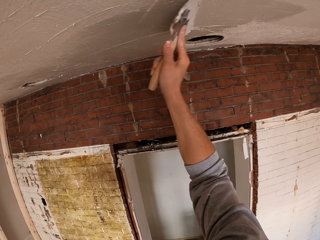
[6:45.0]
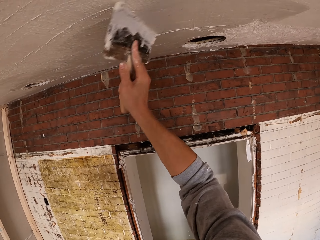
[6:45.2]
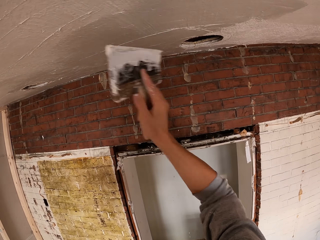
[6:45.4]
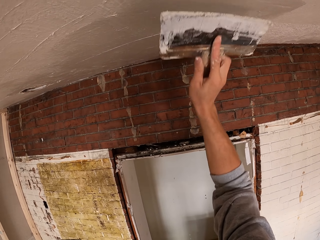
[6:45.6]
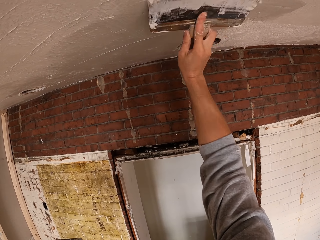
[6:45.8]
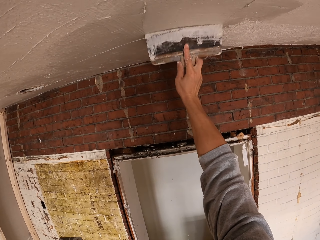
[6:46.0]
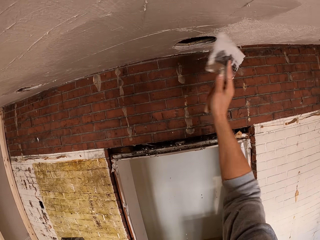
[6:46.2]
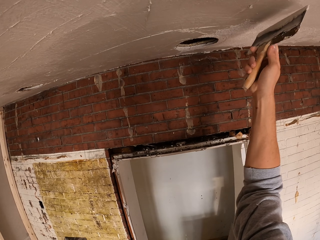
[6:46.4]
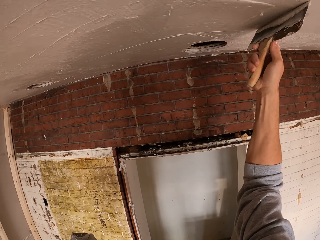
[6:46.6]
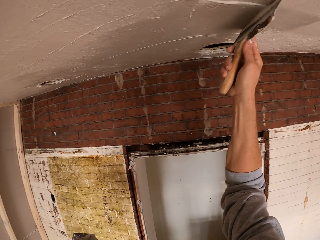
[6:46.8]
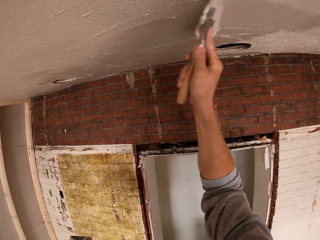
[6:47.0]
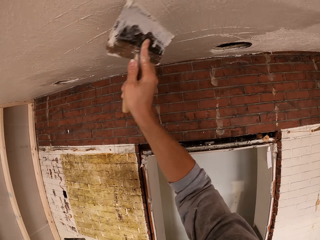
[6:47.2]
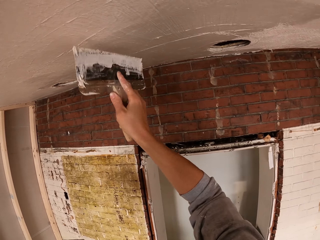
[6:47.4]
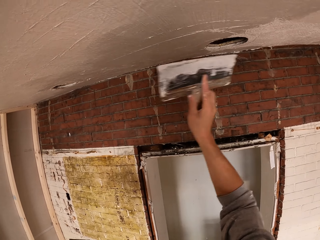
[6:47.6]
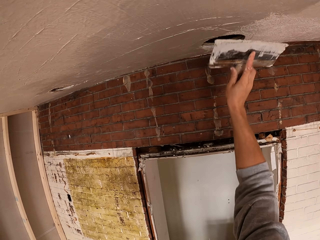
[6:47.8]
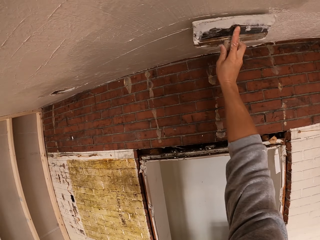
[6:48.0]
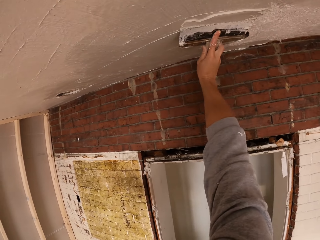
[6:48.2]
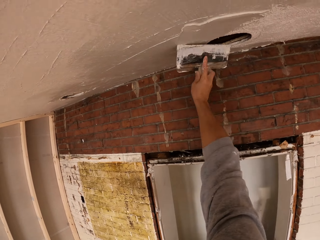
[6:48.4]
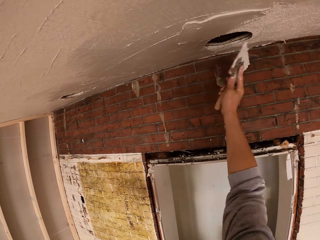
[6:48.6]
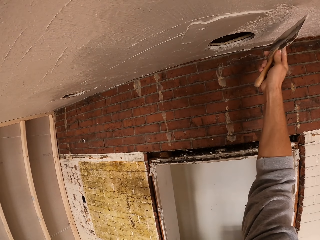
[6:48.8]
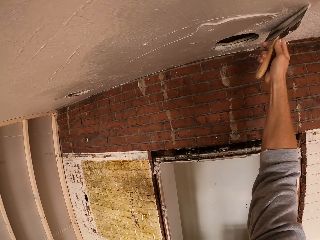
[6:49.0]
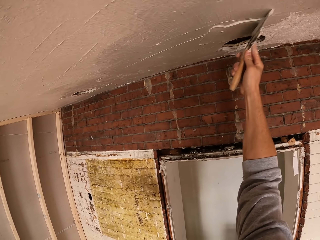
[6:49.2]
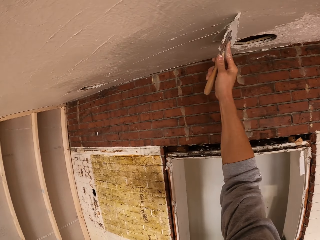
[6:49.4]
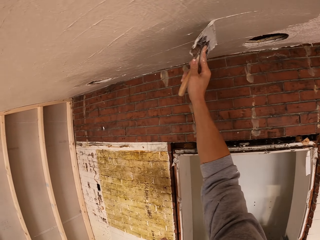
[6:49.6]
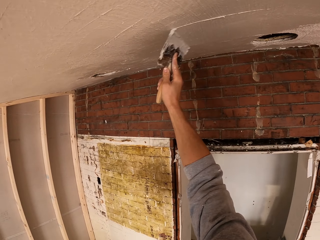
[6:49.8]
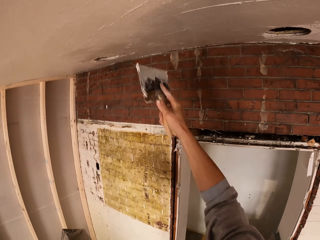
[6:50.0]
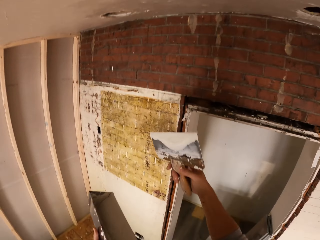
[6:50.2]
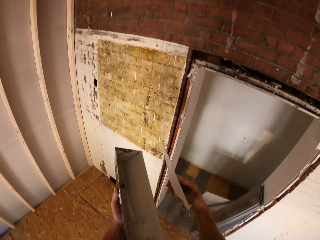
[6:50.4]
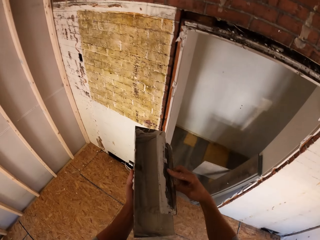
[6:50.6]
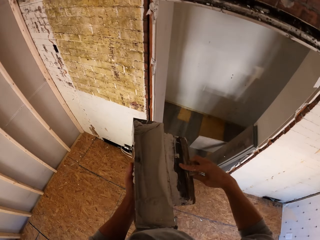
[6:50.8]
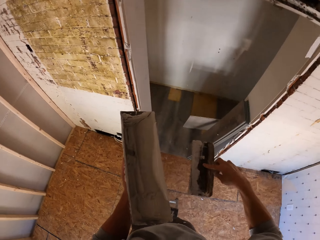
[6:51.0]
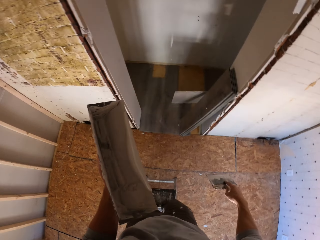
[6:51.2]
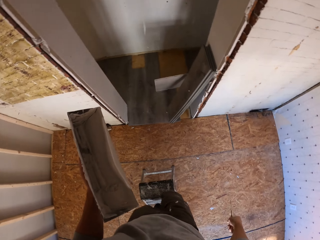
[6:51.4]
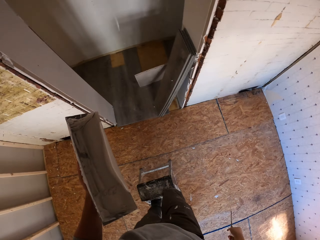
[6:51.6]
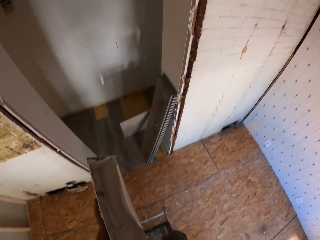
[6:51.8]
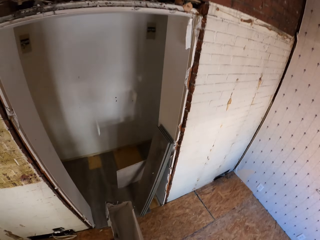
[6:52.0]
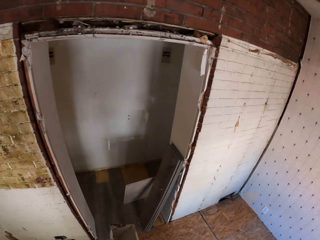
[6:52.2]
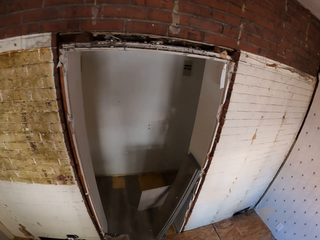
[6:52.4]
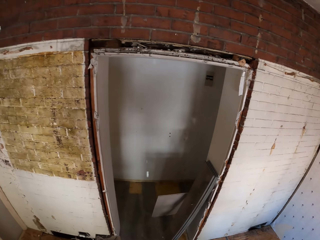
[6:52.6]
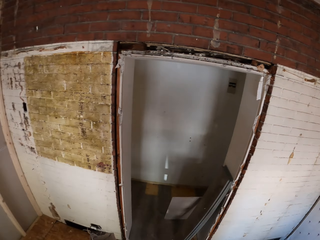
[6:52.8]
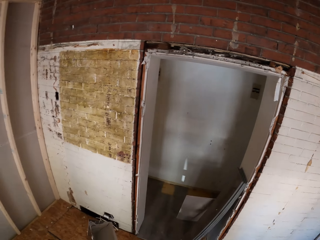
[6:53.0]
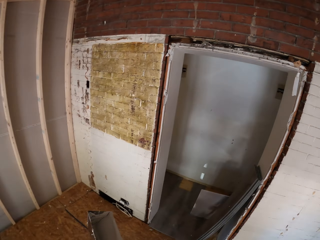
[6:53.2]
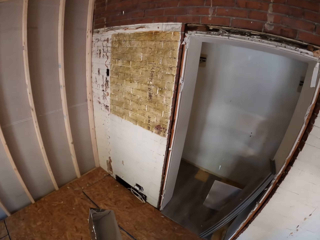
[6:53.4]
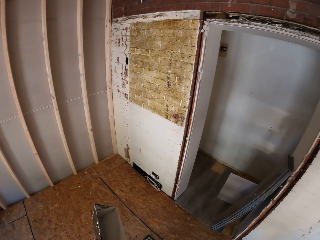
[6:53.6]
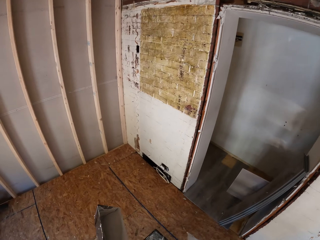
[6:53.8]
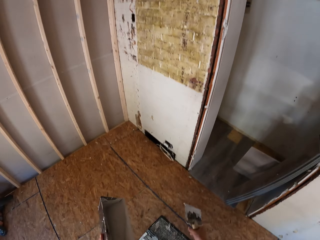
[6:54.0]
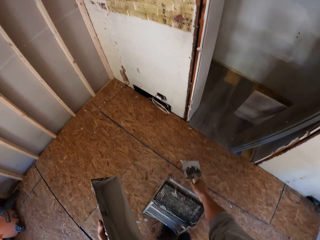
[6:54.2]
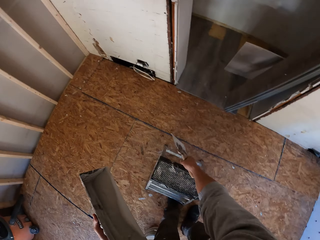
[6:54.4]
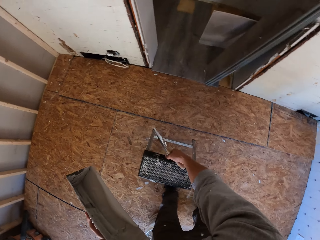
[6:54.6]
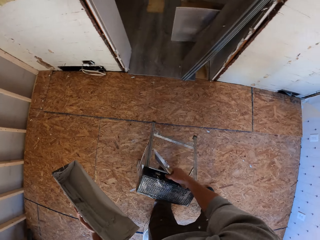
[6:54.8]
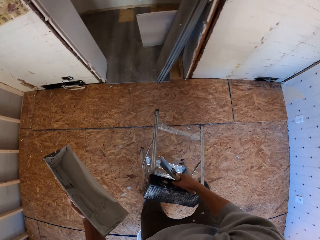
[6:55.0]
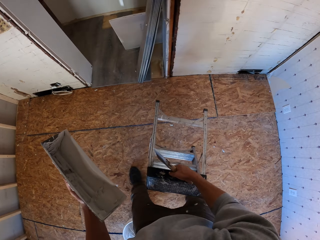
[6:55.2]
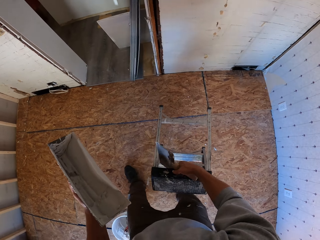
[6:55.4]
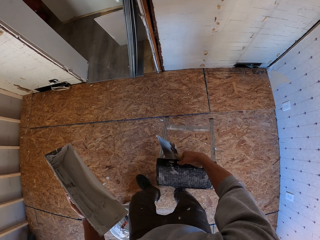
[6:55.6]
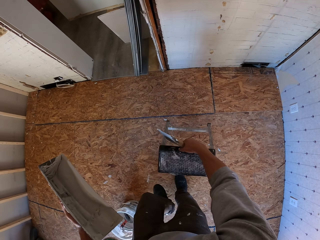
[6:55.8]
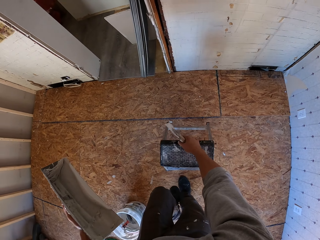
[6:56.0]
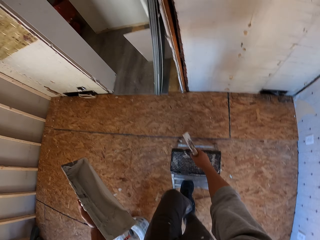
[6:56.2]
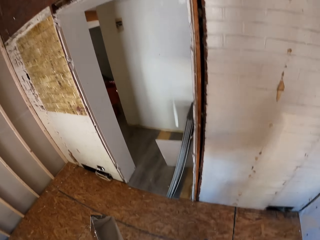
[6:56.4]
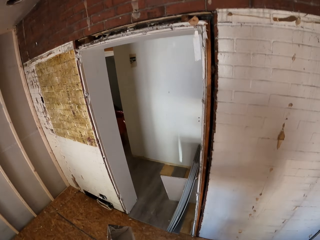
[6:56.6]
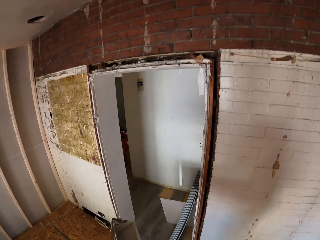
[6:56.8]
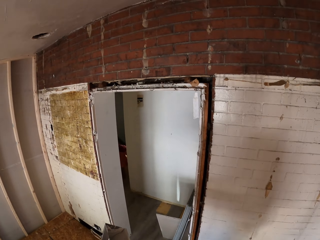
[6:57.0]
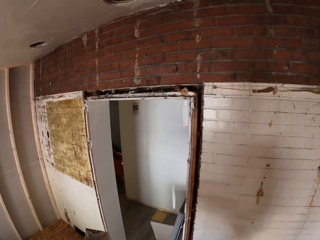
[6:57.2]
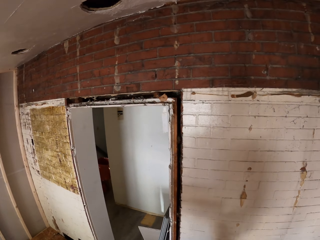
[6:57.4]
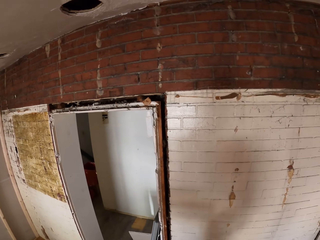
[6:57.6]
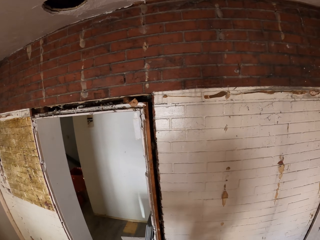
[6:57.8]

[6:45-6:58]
The camera wearer applies putty on the ceiling with a putty knife. They remove putty on the putty knife. They turn around. They pick up a stool and move the stool.

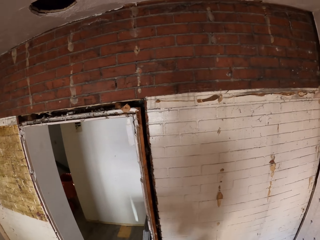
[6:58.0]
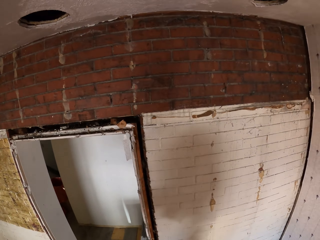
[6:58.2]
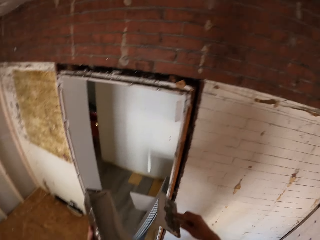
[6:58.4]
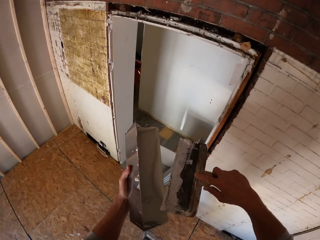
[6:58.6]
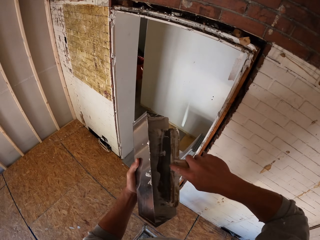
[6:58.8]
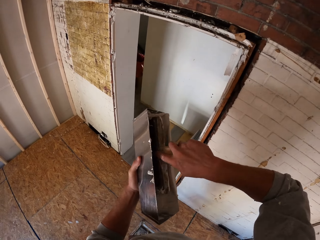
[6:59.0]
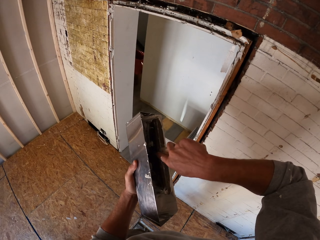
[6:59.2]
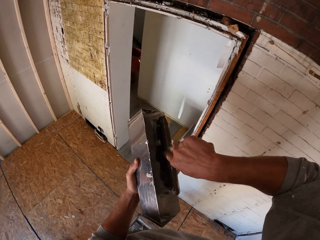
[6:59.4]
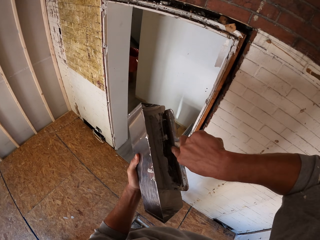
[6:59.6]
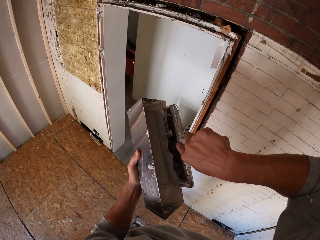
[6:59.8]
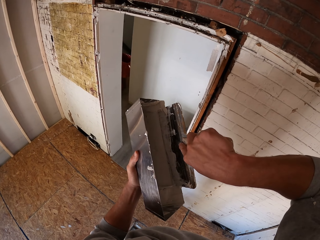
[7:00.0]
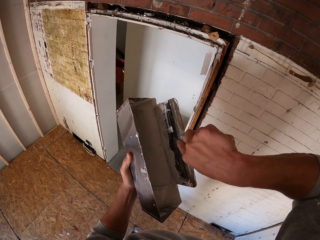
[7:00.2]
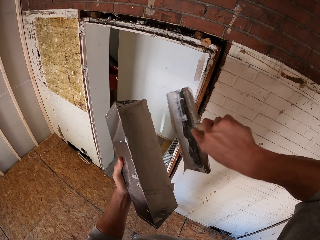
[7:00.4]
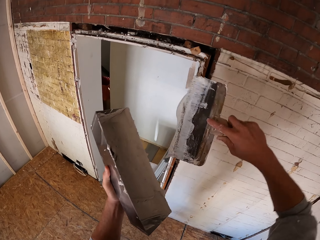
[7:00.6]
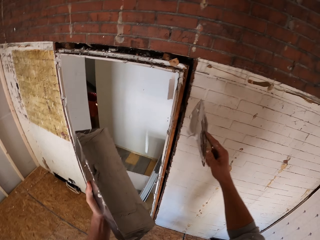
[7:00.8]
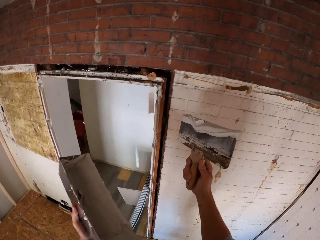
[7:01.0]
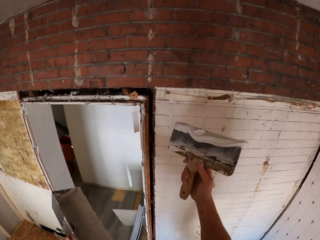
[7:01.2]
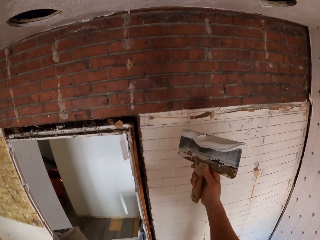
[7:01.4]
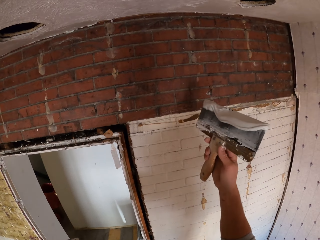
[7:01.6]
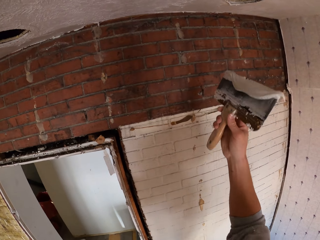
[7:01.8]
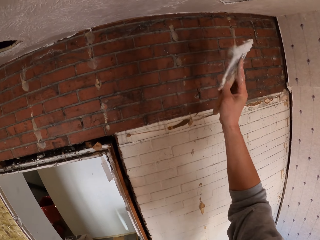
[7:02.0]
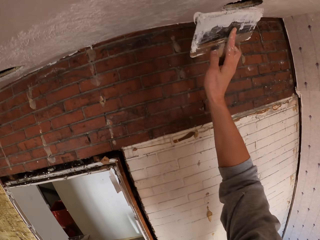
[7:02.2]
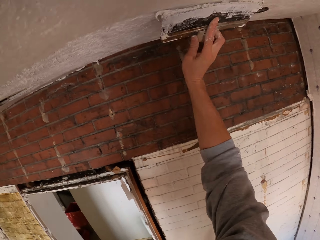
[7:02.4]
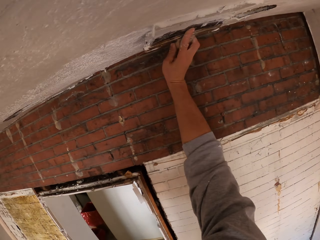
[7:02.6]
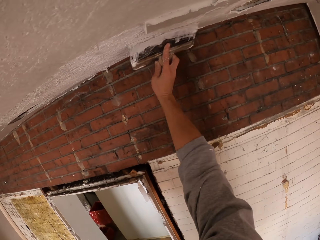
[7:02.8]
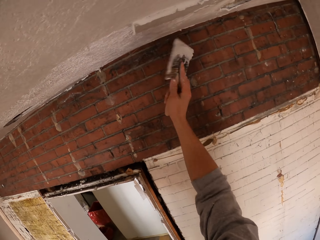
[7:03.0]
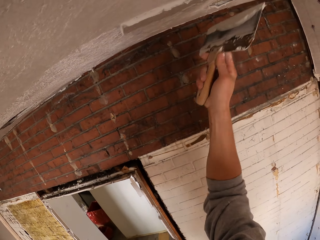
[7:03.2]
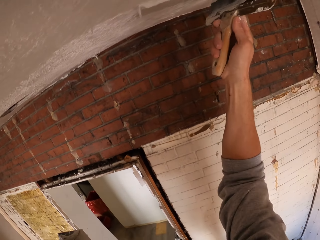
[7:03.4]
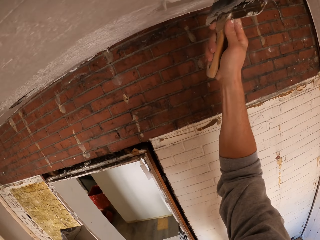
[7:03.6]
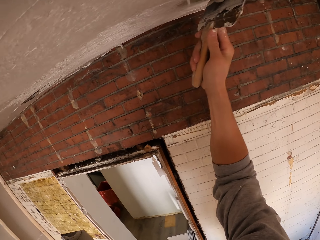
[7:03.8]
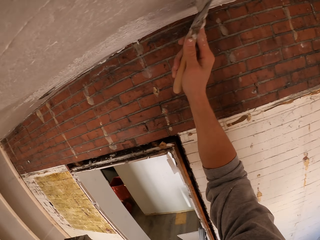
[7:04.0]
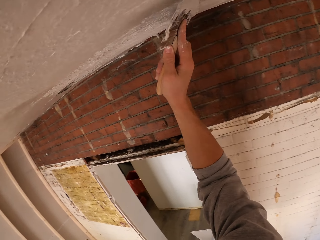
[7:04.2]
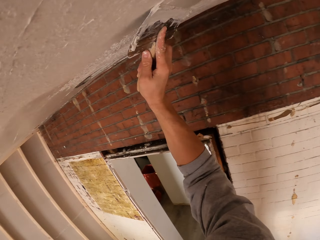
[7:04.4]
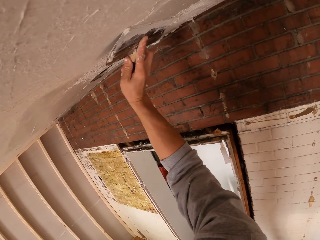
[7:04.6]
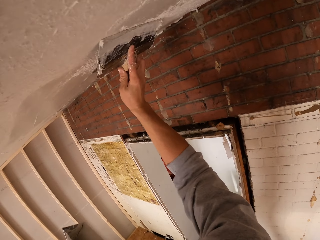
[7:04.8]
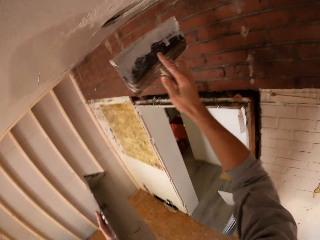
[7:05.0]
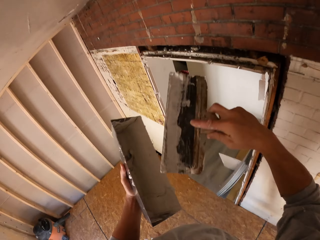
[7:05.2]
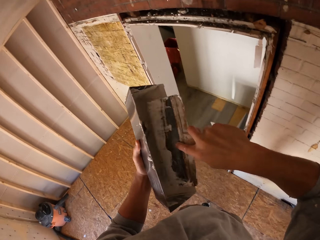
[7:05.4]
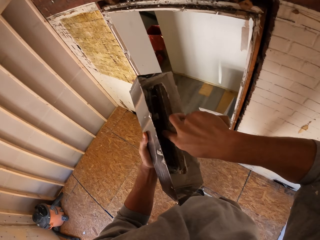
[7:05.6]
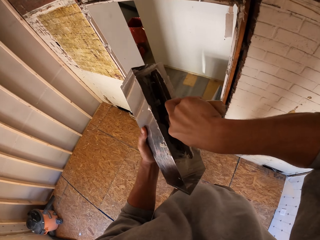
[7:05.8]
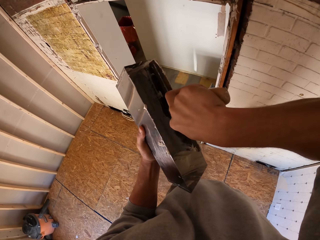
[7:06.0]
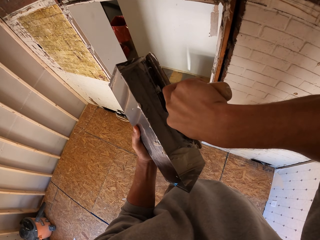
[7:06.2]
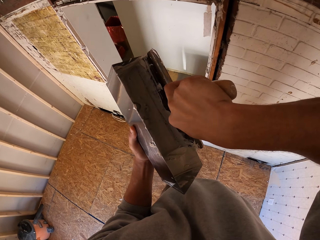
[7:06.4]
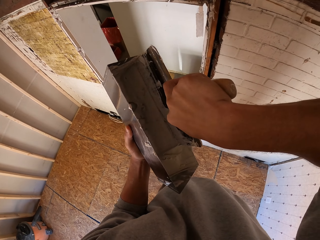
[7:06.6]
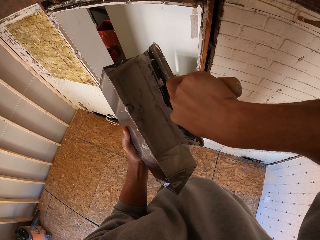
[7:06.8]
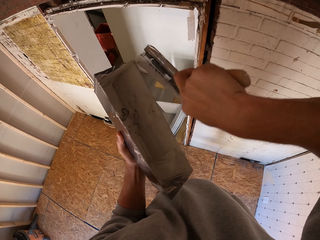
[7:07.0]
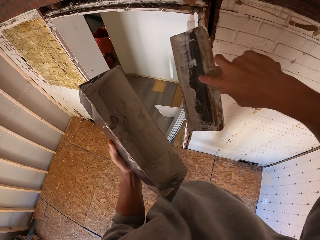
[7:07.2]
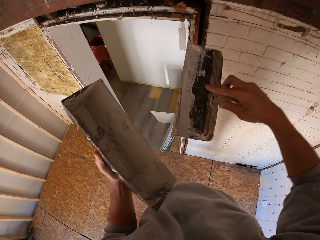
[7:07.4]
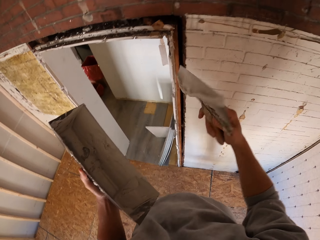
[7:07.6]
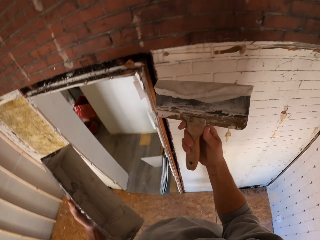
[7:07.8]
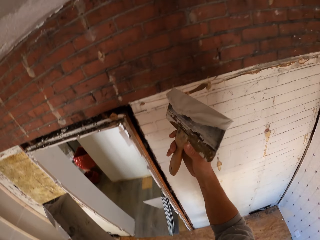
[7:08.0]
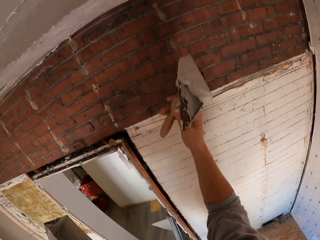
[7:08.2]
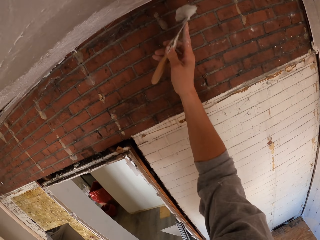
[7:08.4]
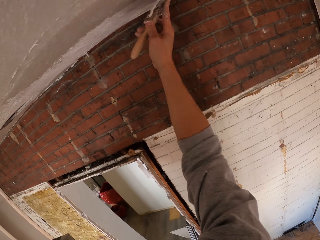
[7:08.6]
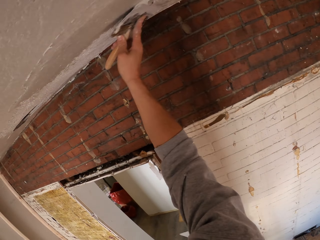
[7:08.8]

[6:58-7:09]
The camera wearer looks around. They scoop putty with a putty knife in the container. They apply putty on the ceiling with the putty knife. They scoop putty with the putty knife in the container.
